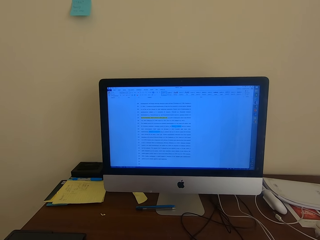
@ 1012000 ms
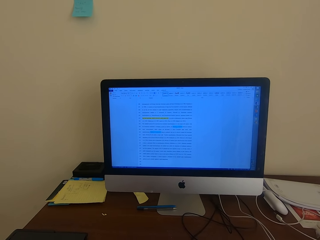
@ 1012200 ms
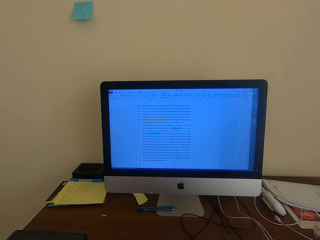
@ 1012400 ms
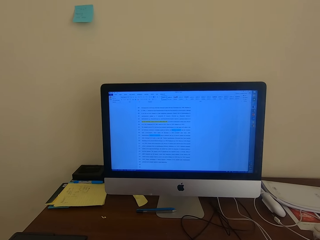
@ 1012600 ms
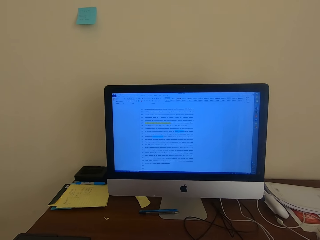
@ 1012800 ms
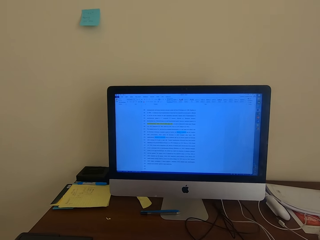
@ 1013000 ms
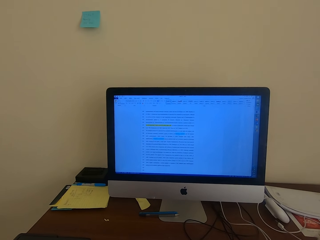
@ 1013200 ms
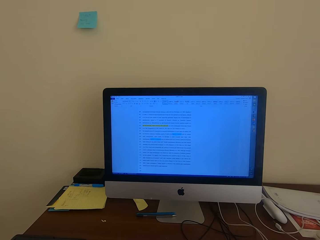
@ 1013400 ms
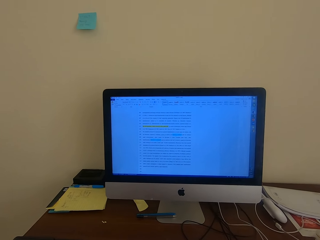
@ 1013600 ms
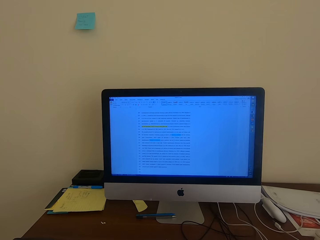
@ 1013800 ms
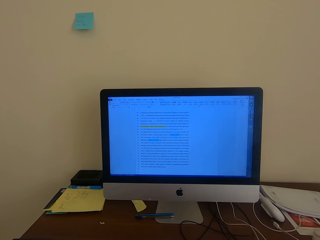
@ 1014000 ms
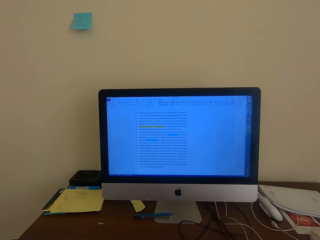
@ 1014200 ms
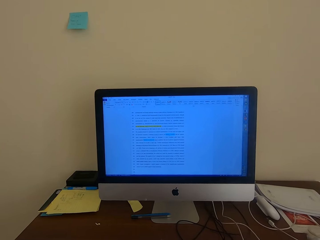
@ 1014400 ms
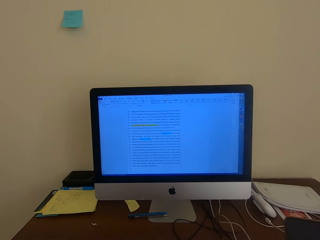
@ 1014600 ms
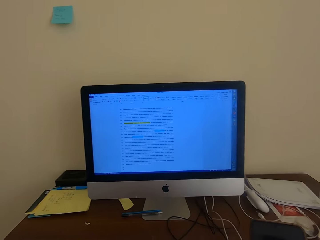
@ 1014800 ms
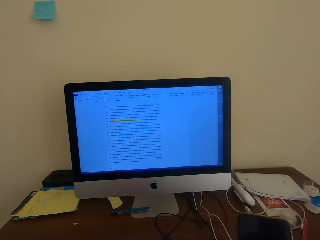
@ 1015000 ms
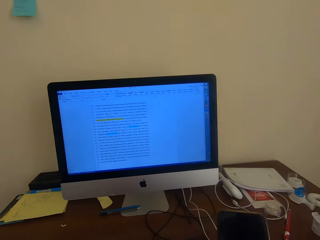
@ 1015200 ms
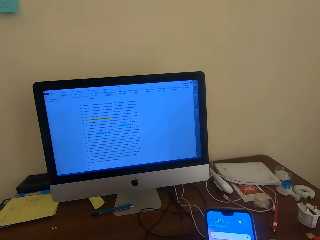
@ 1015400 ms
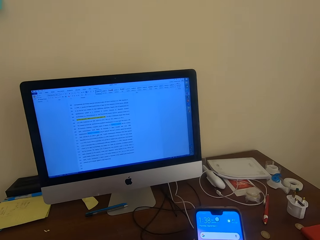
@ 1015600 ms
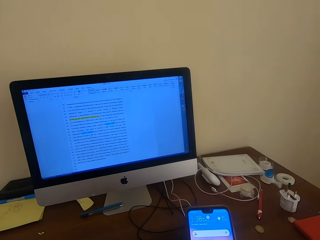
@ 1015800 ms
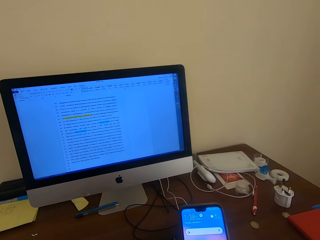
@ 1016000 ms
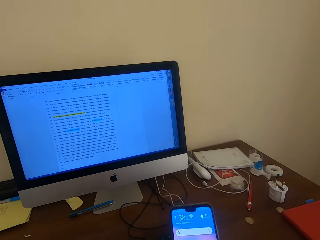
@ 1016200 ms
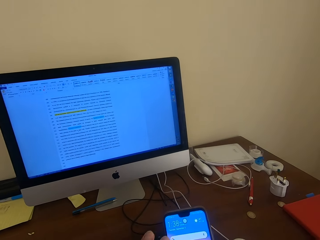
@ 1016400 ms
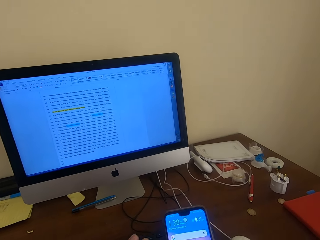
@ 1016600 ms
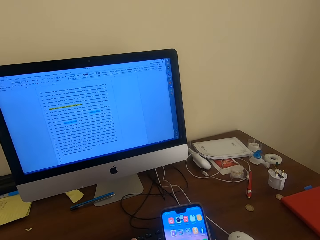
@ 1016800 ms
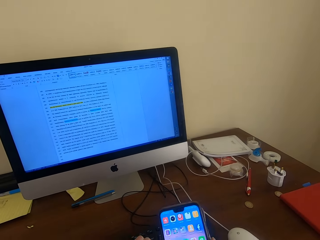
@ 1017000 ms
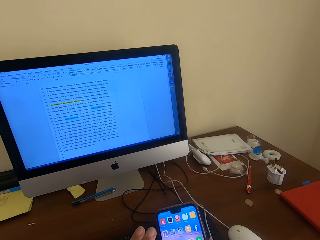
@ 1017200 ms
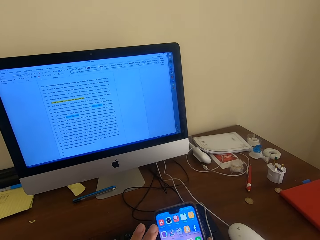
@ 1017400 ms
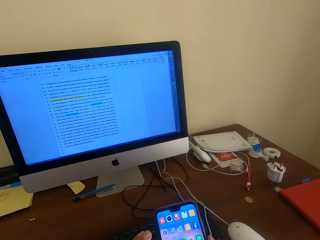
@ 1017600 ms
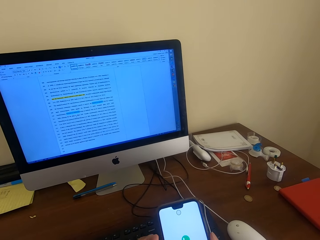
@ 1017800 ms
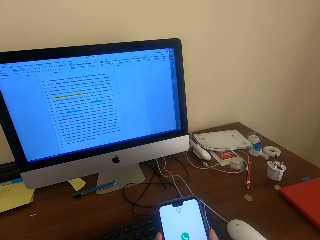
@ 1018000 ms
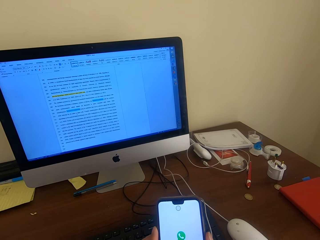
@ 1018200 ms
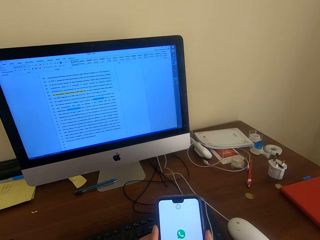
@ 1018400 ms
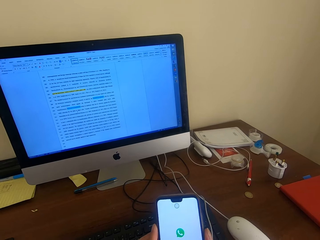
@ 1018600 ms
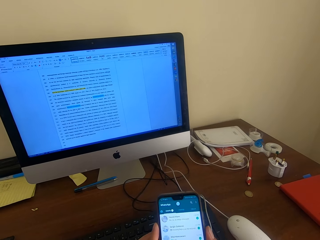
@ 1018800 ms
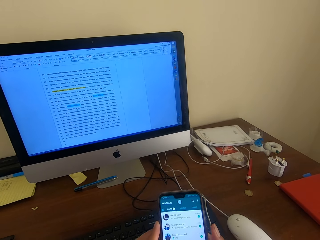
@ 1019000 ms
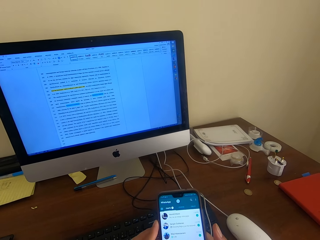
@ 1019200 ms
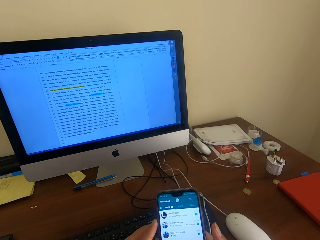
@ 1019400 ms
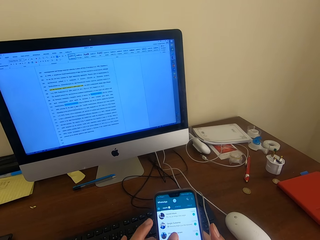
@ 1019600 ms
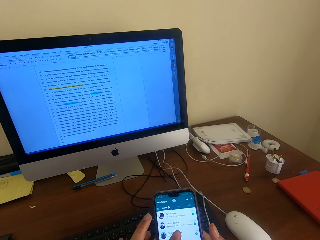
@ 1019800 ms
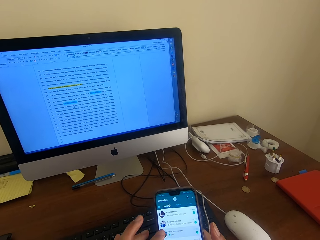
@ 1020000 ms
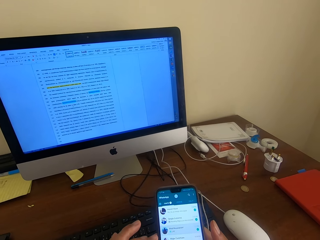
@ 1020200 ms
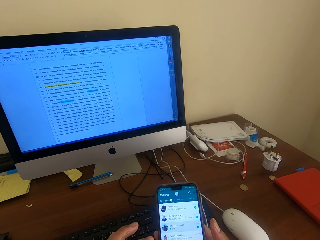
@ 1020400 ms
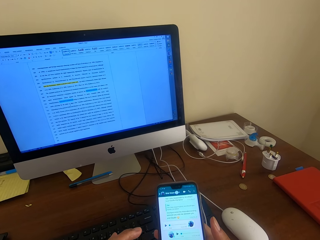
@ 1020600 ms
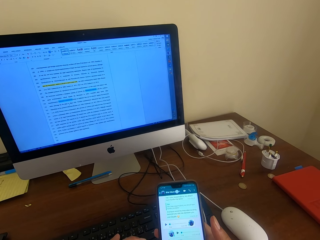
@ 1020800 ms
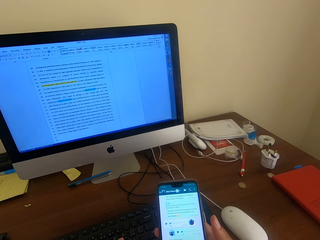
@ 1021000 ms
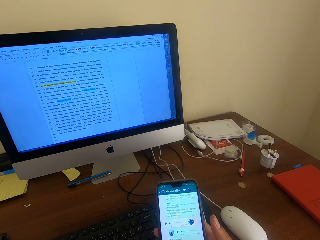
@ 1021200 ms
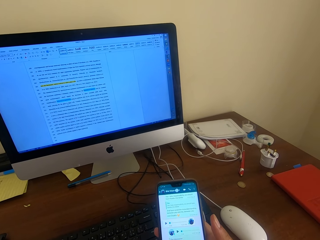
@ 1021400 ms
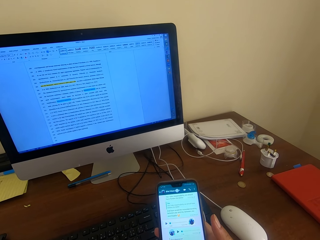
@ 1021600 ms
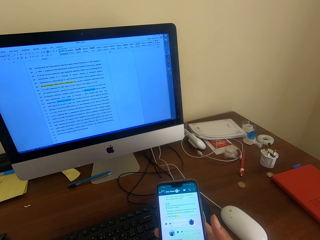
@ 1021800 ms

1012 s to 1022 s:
The camera wearer dials the phone. They use the phone.

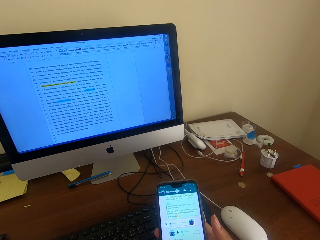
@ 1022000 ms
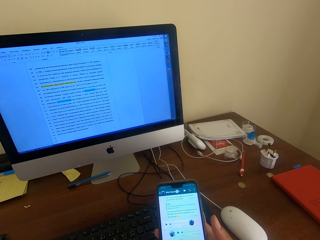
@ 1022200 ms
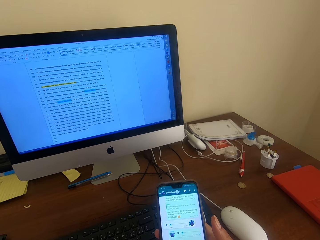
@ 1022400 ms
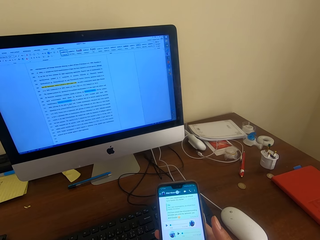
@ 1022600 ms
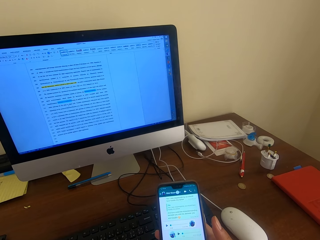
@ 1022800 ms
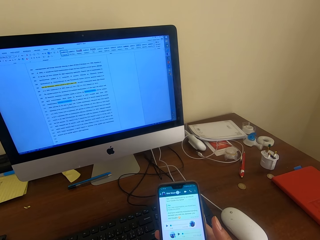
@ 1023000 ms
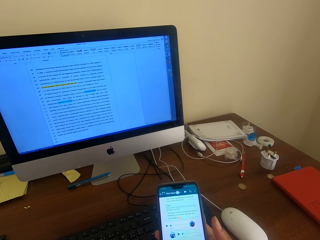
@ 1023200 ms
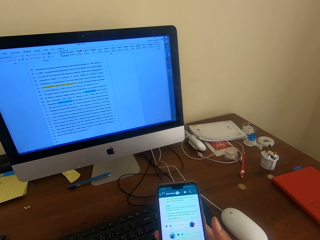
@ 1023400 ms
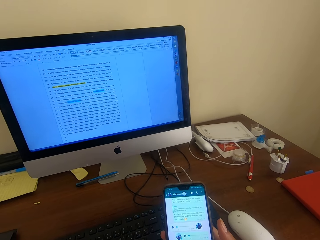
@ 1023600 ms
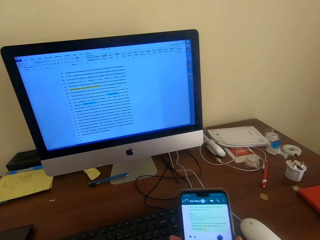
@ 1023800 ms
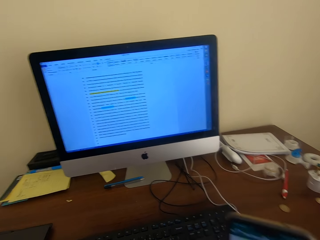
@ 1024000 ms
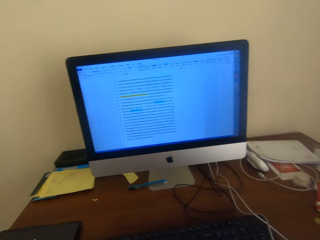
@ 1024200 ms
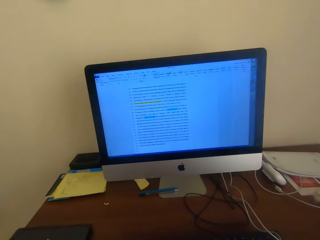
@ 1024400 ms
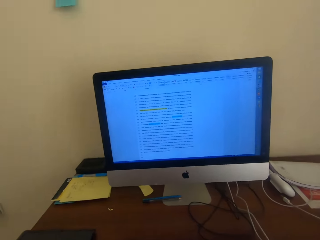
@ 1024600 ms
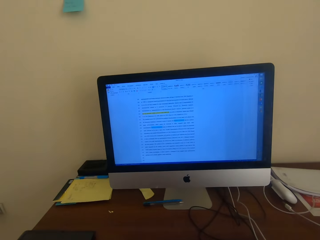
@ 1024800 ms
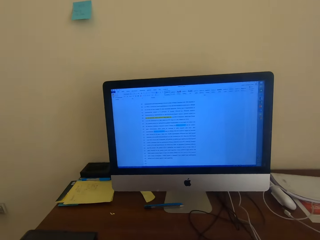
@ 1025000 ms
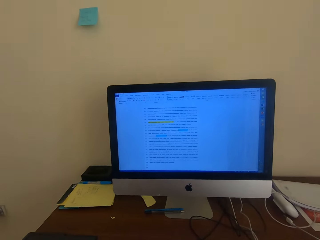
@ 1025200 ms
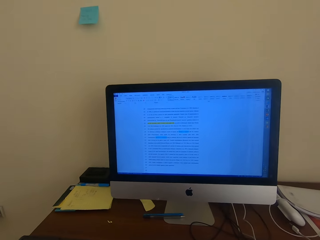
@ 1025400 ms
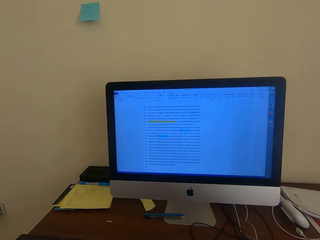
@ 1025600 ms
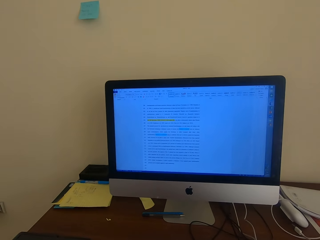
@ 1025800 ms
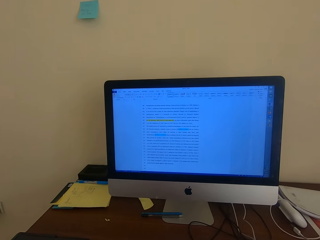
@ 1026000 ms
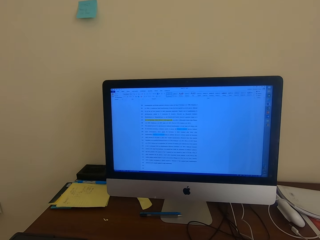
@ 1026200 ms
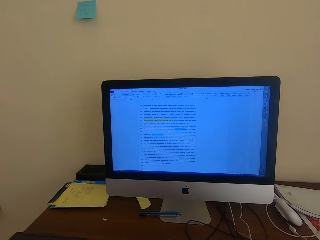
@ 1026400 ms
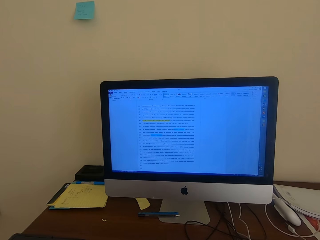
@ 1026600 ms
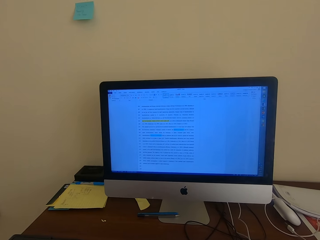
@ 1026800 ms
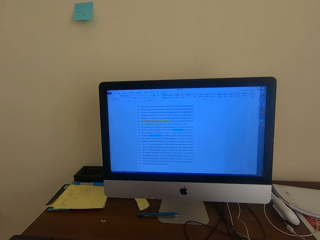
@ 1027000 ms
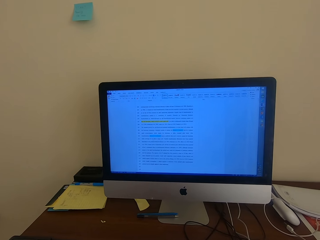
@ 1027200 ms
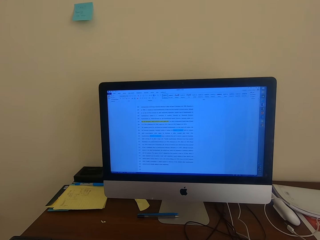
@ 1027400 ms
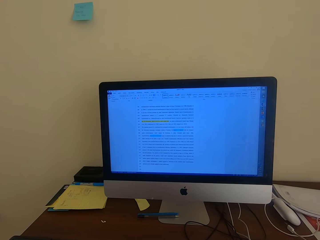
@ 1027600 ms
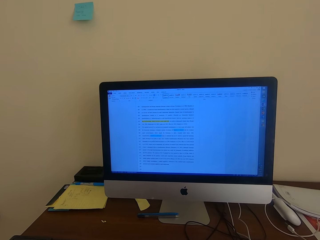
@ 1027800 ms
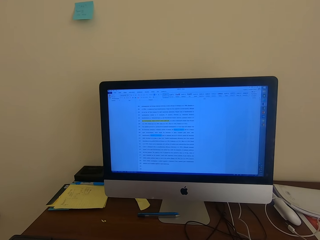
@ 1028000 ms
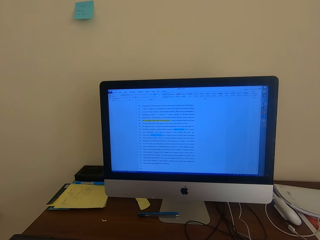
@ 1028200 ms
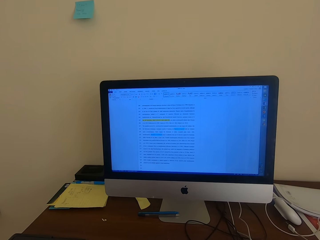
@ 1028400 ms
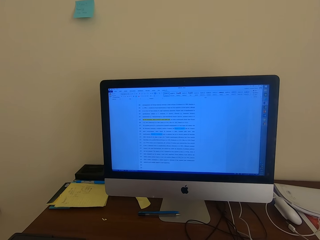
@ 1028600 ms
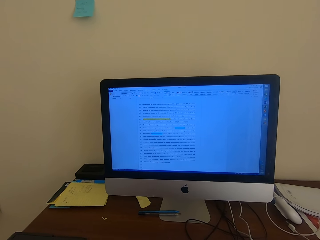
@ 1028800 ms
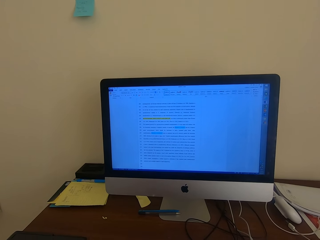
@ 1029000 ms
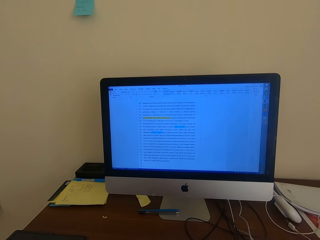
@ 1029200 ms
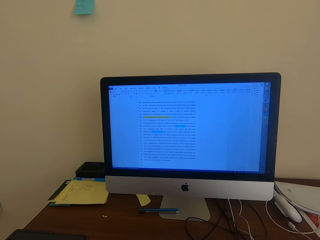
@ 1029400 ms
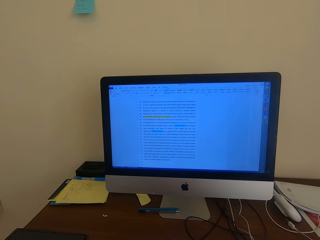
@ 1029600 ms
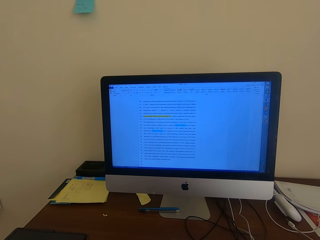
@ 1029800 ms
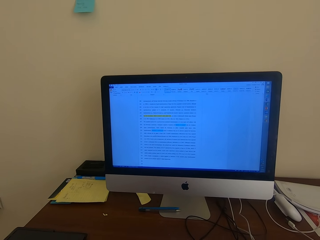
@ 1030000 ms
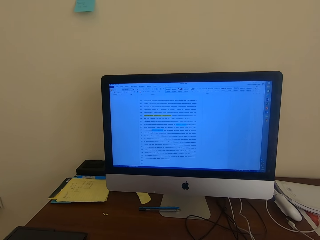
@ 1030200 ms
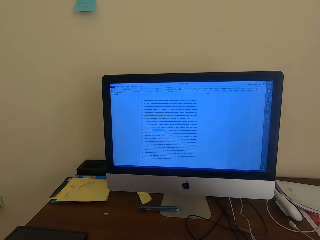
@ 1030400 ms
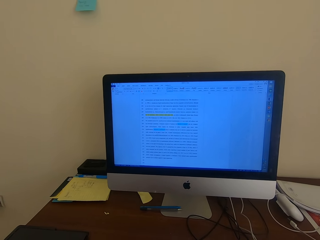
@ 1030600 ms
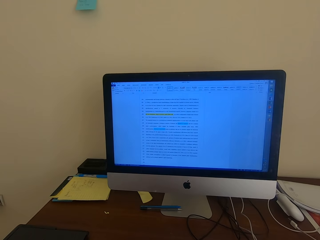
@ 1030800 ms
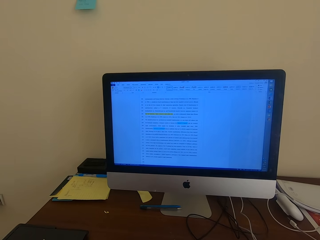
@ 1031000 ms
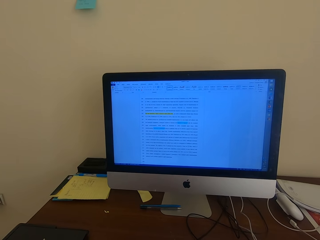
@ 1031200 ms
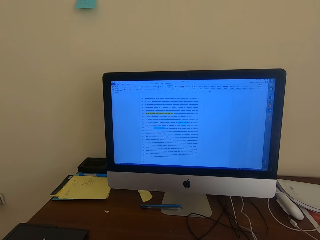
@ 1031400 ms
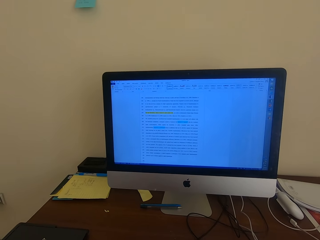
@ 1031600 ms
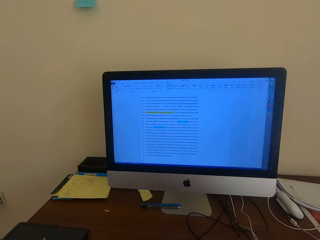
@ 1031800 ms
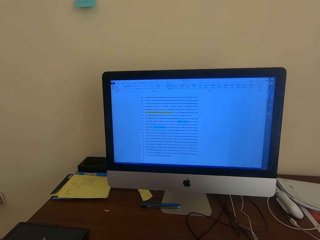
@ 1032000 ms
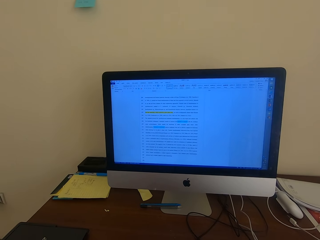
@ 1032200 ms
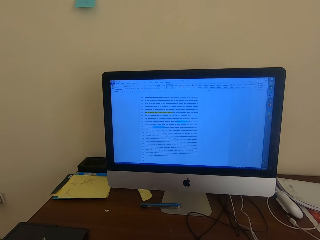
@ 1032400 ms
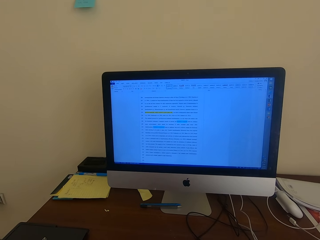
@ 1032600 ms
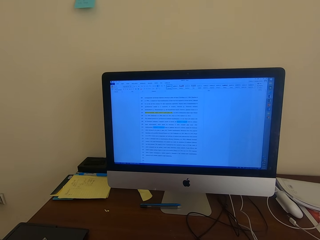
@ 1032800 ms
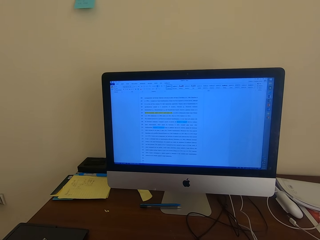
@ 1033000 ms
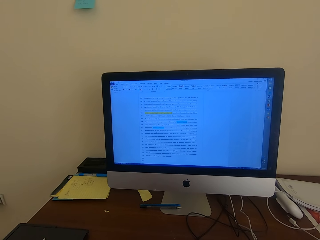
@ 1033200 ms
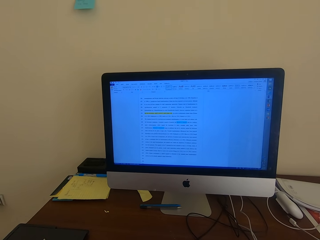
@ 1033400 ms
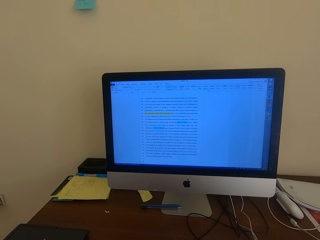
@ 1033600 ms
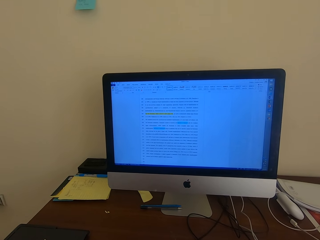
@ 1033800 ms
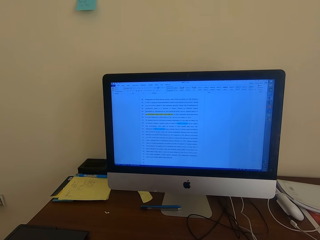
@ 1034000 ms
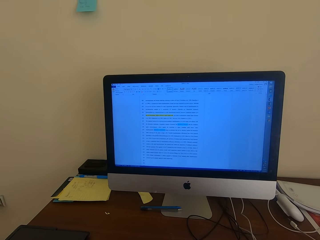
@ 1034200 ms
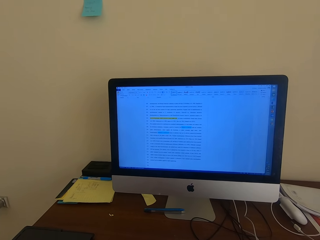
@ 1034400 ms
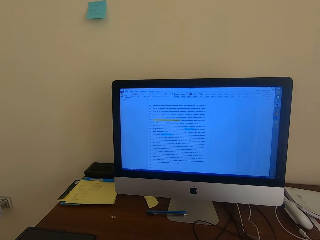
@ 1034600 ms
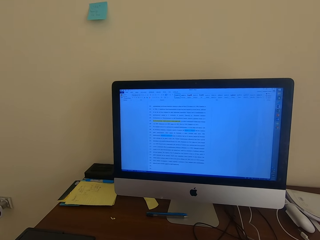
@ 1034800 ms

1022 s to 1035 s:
The camera wearer talks on the phone. They look at the desktop. They use the phone.
